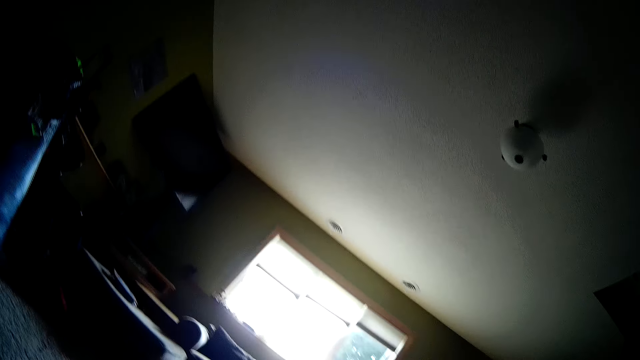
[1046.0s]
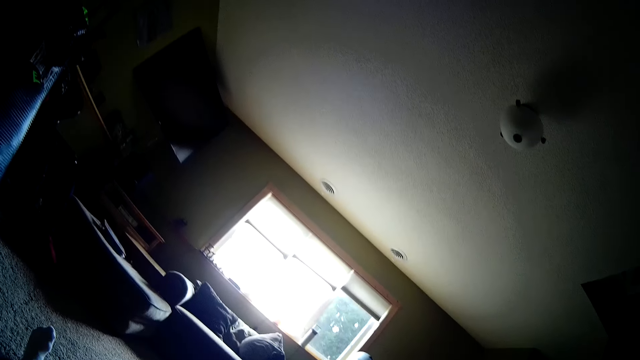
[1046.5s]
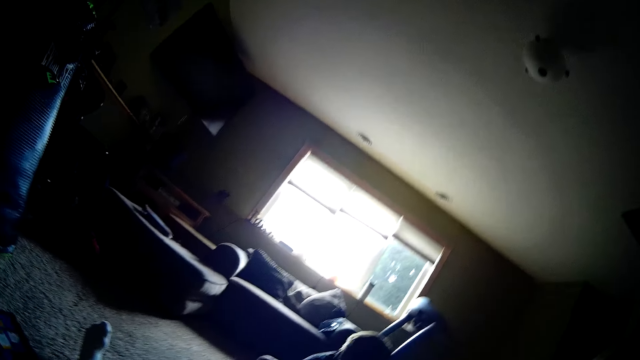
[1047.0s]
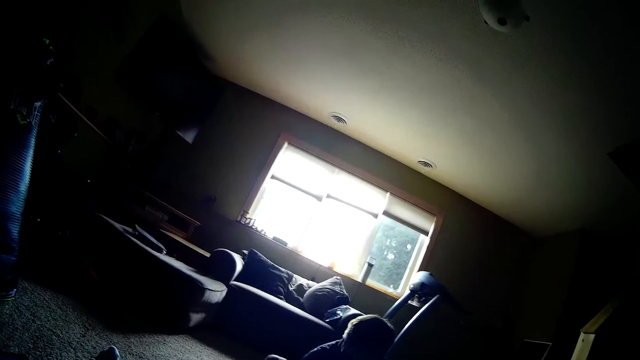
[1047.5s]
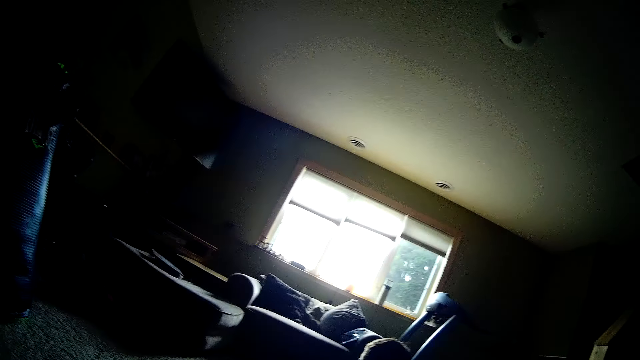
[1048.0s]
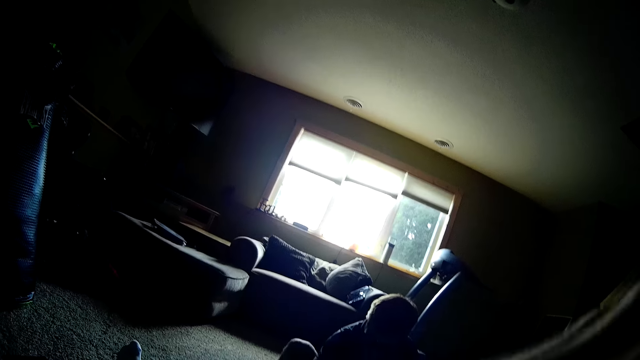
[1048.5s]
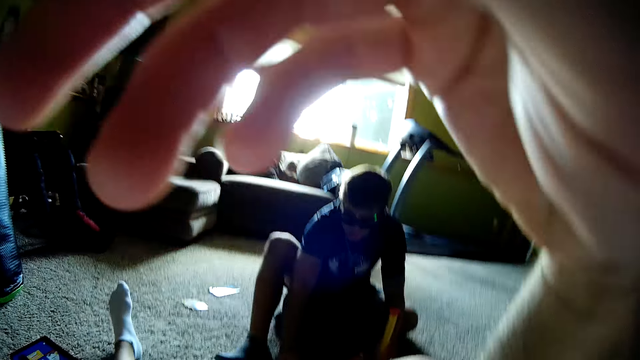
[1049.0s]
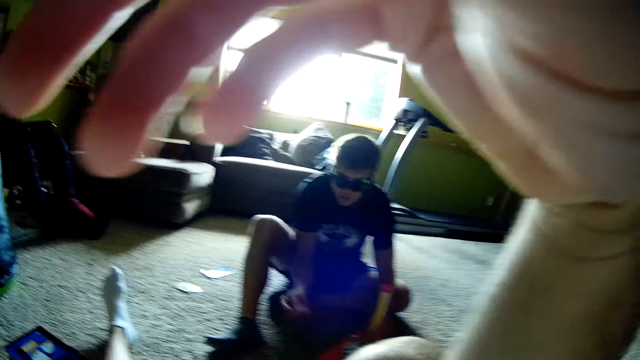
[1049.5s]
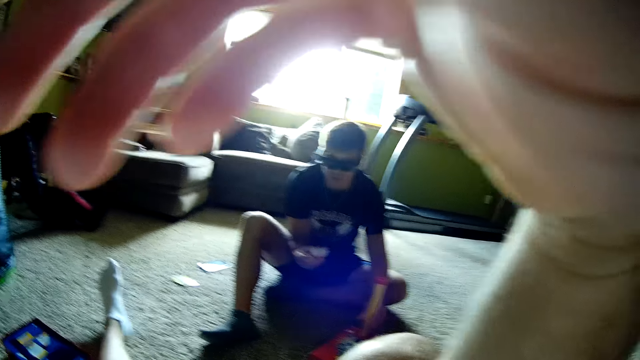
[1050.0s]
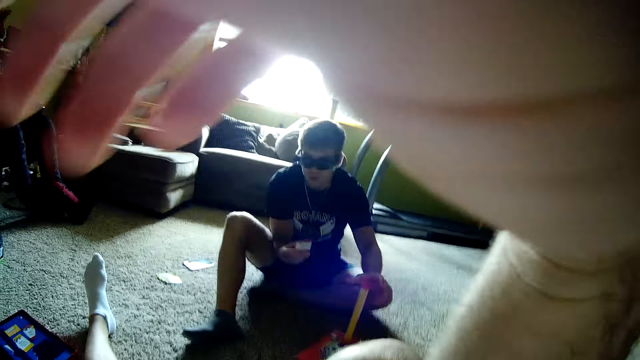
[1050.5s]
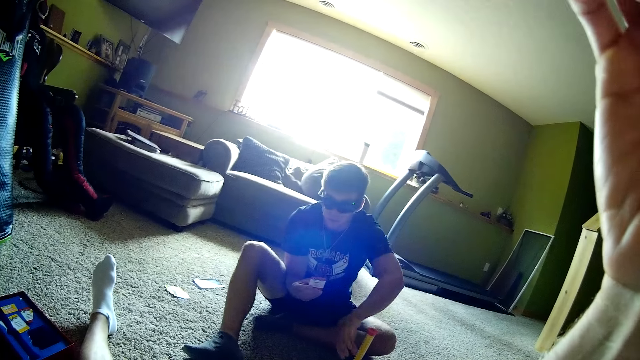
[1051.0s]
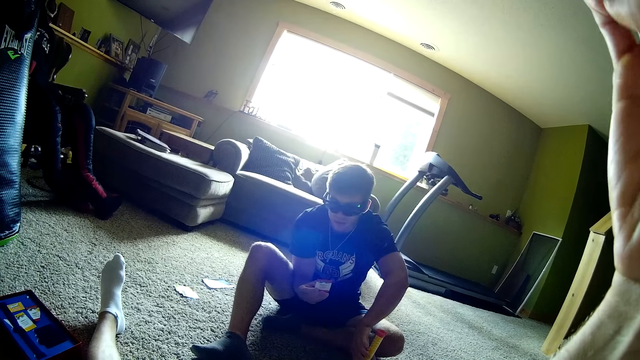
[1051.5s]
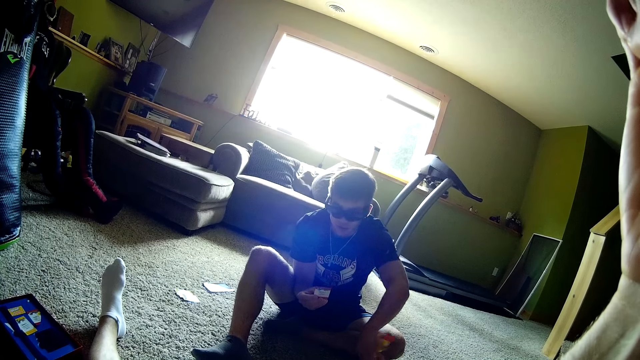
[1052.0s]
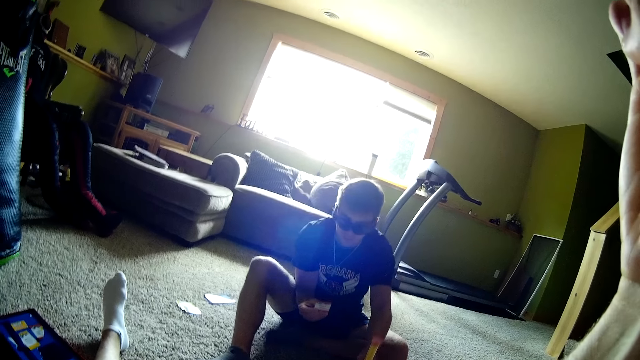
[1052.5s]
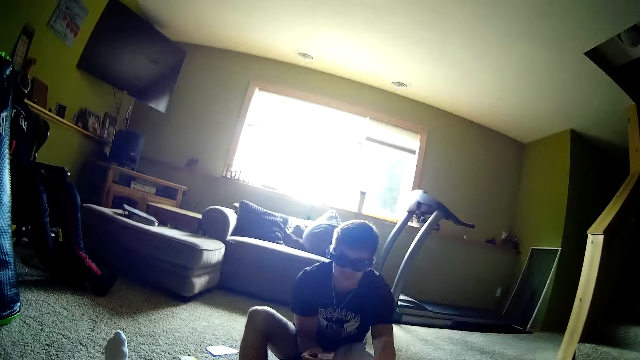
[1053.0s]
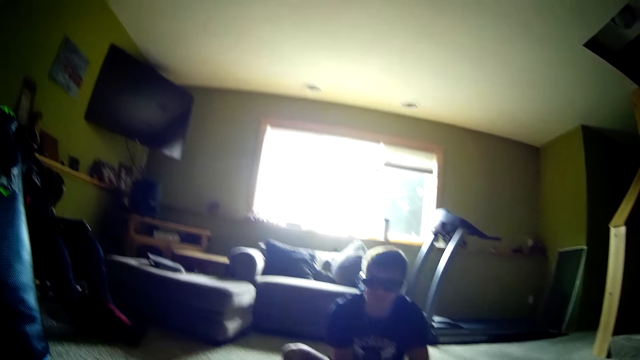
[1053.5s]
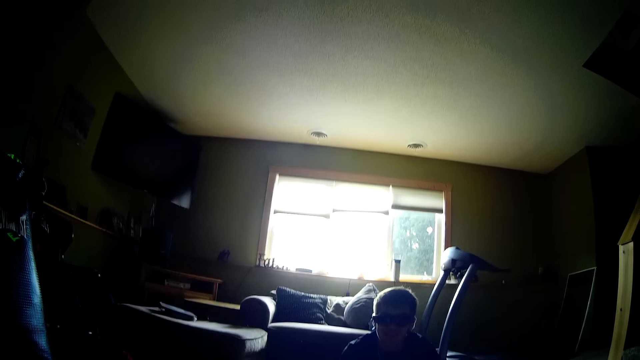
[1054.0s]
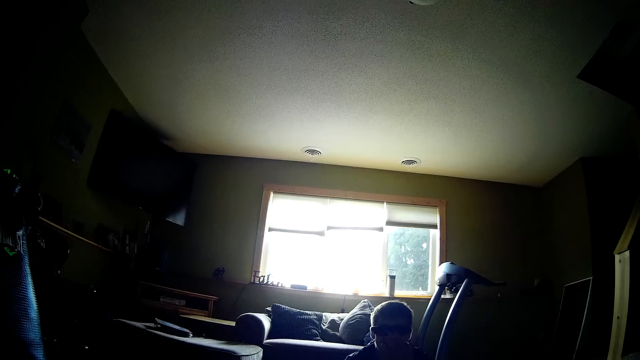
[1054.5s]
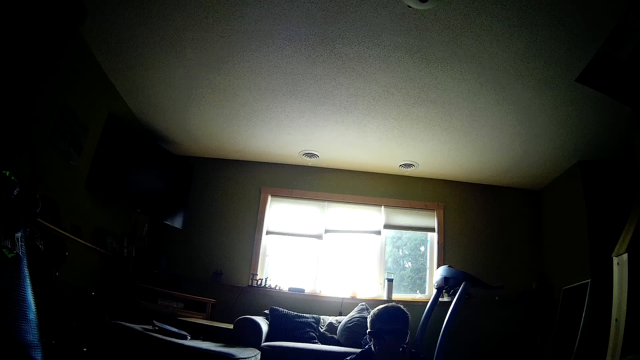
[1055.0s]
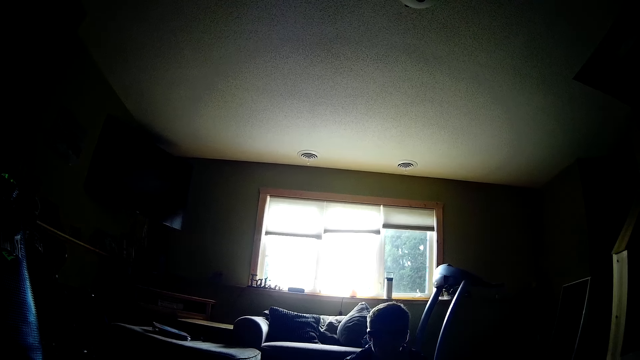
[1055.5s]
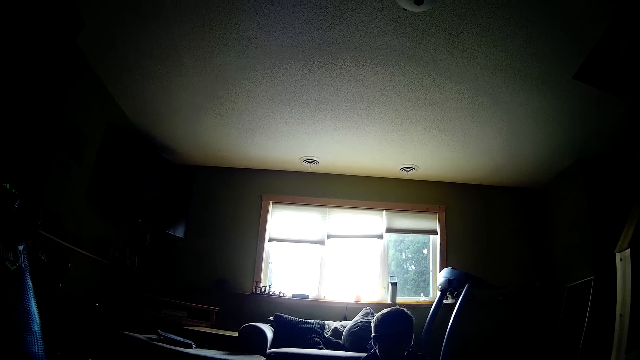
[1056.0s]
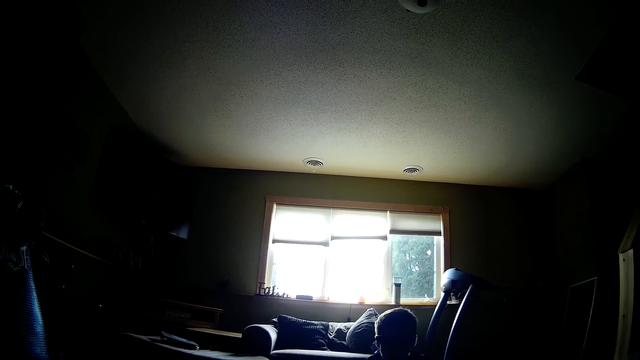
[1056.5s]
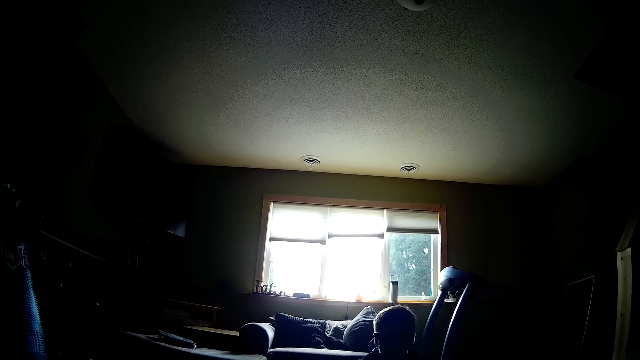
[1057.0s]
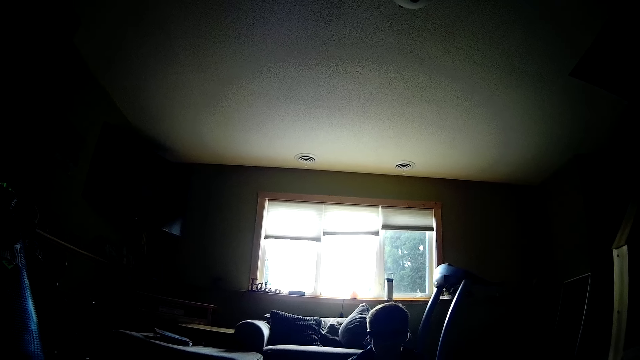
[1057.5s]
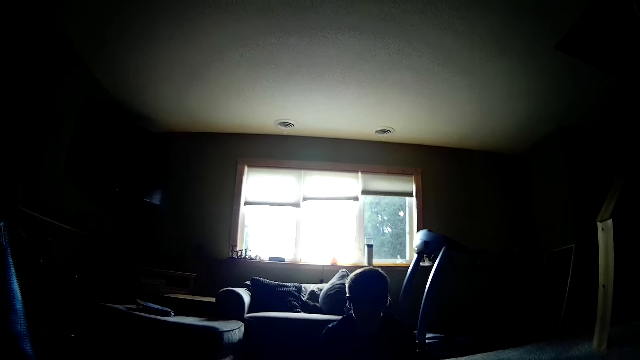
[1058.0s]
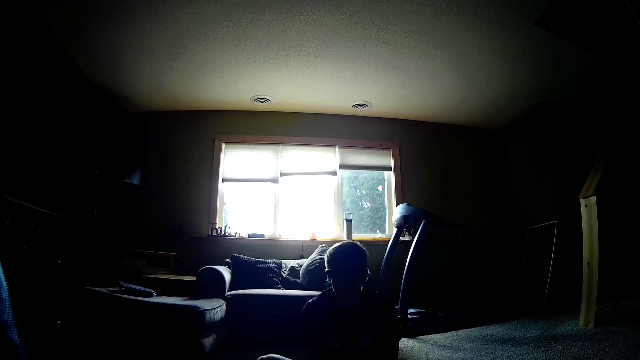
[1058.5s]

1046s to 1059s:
The camera wearer looks around. He talks back to a person. He raises up his hand. The person holds the tube, asks a question and turns the tube. The camera wearer looks around. He replies to the question.

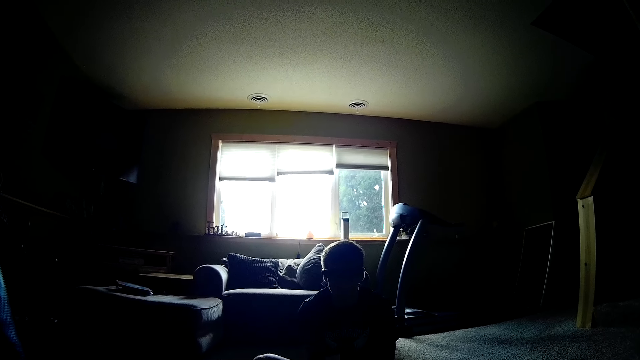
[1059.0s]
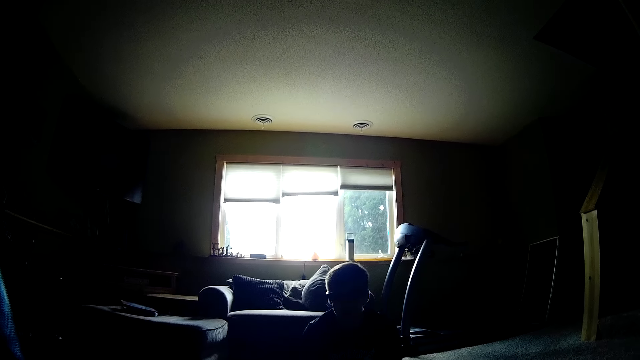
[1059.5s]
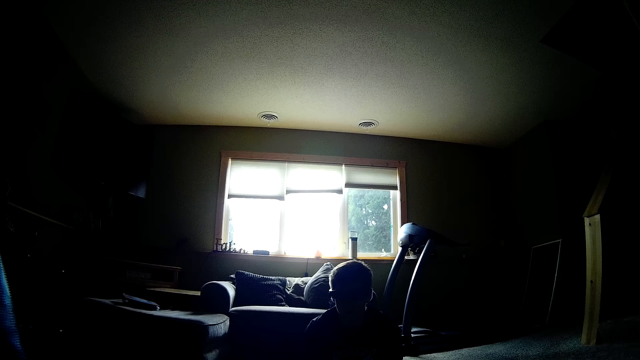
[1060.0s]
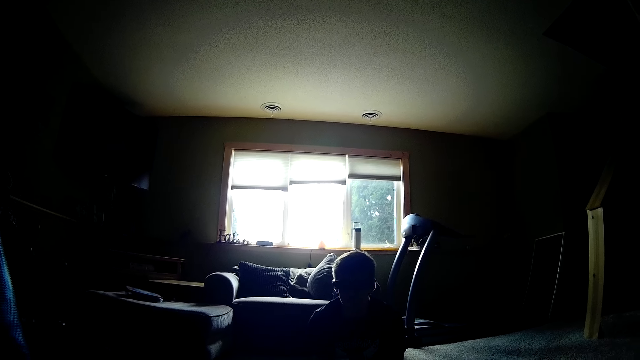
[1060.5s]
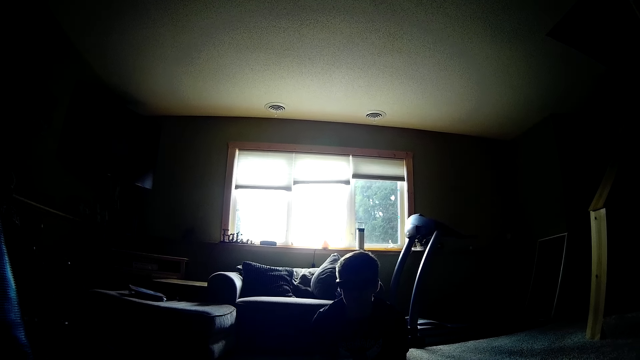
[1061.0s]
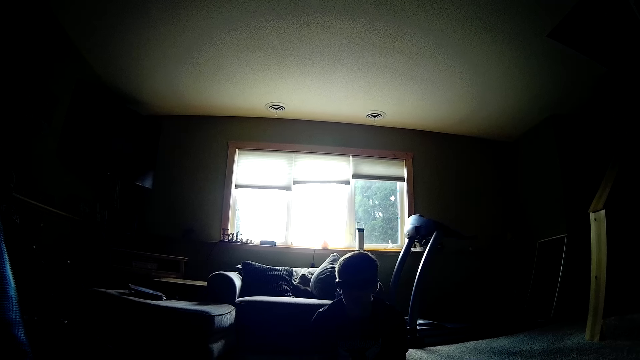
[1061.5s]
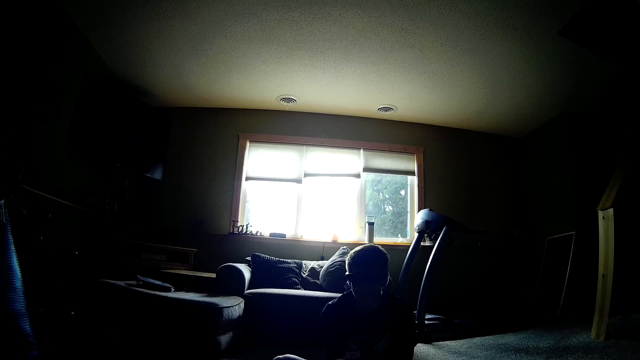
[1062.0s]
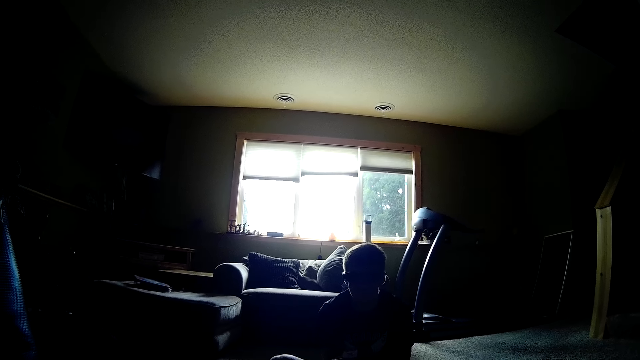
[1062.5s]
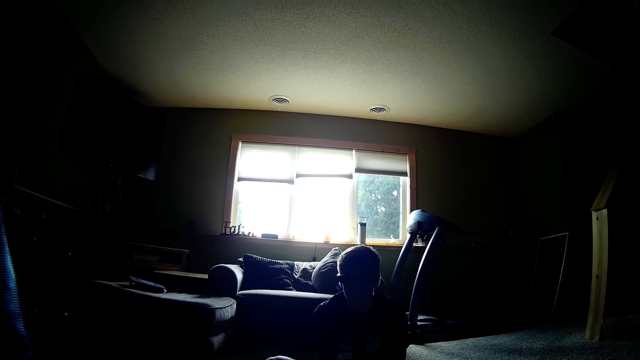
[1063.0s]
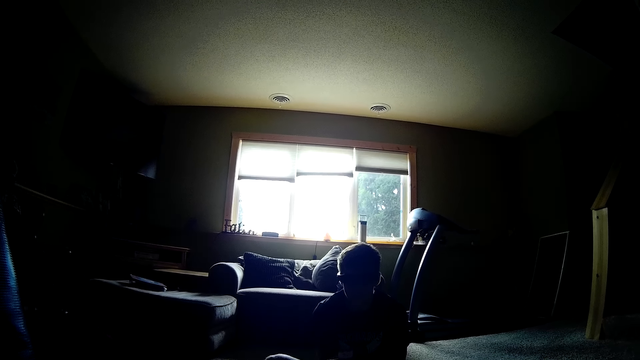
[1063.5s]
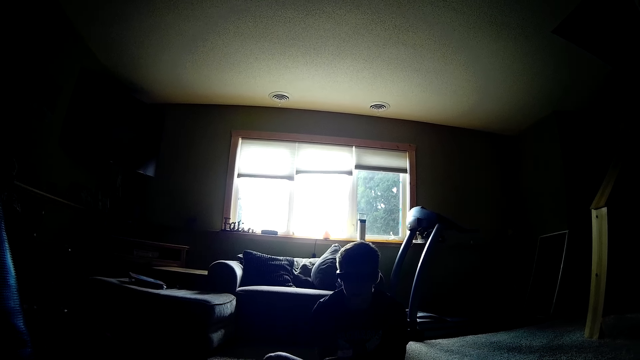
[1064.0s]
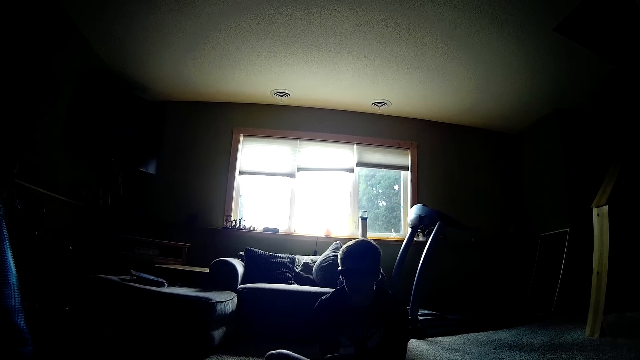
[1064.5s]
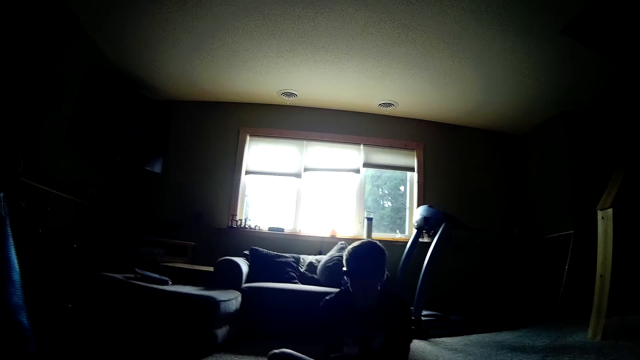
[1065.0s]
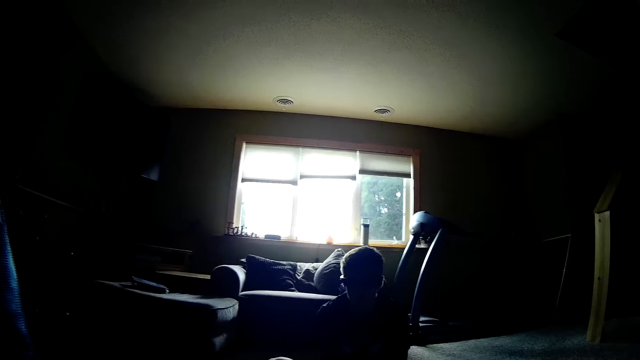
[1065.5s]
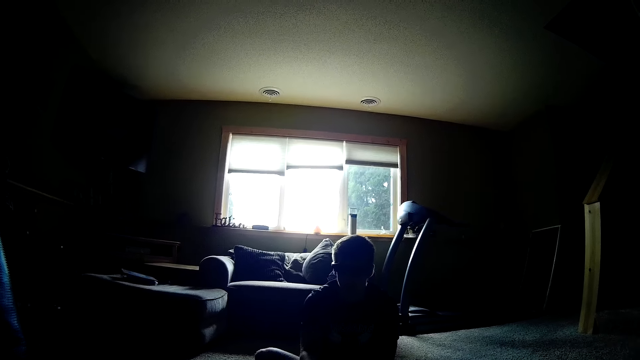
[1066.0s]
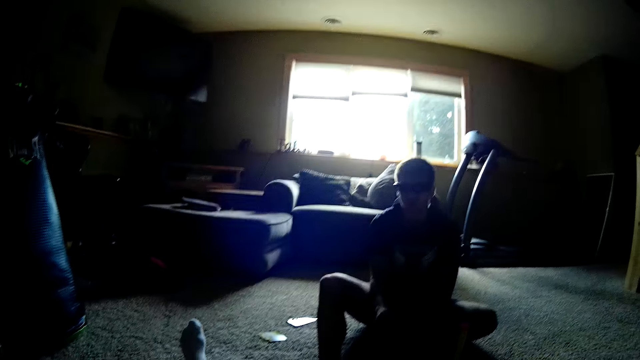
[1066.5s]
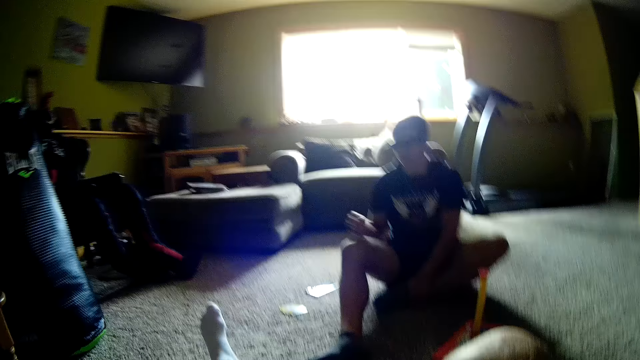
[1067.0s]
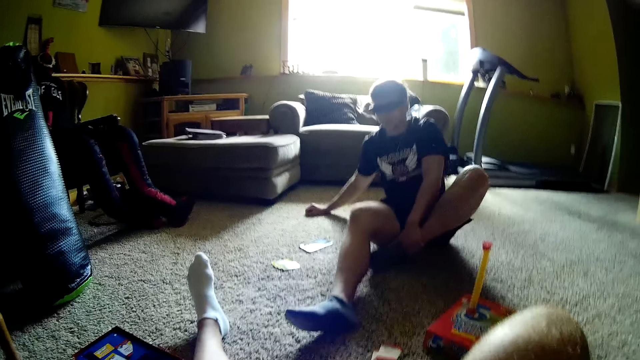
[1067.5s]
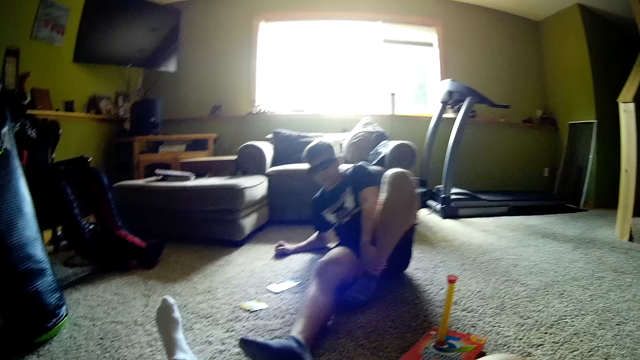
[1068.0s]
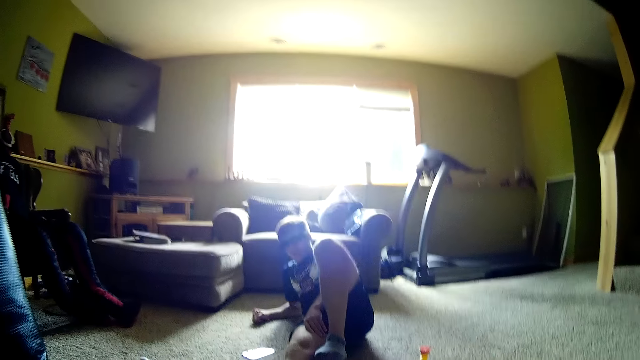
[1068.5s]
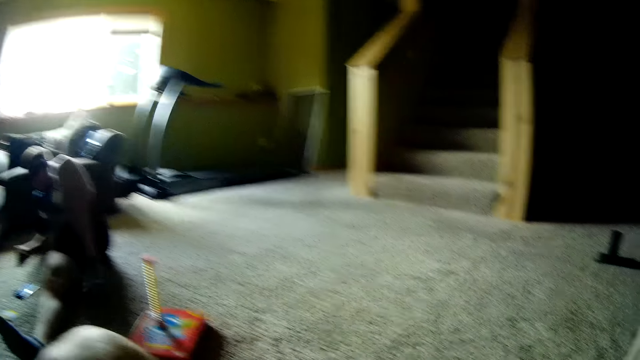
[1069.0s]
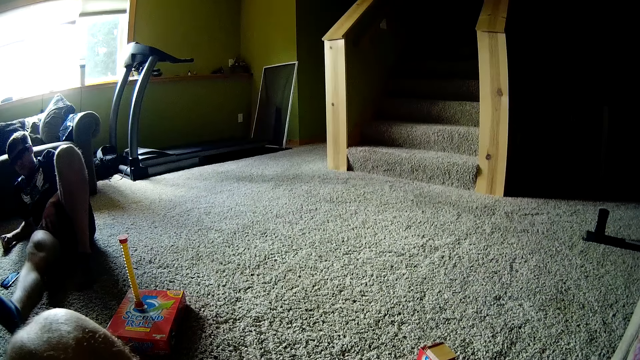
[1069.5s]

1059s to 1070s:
The camera wearer talks. A person lies on his back.
